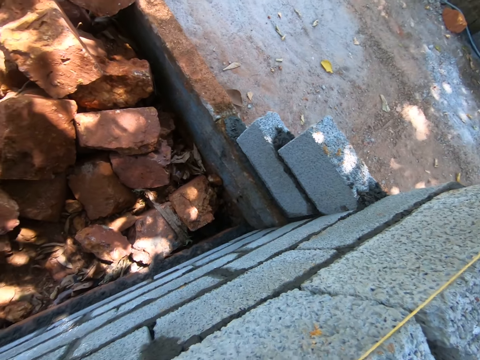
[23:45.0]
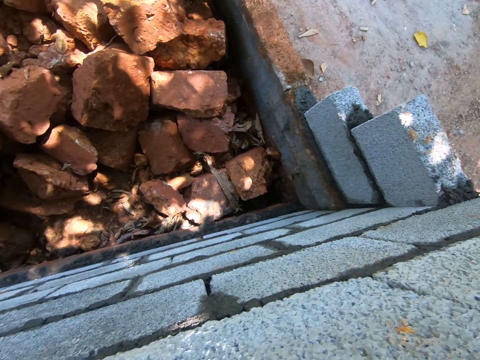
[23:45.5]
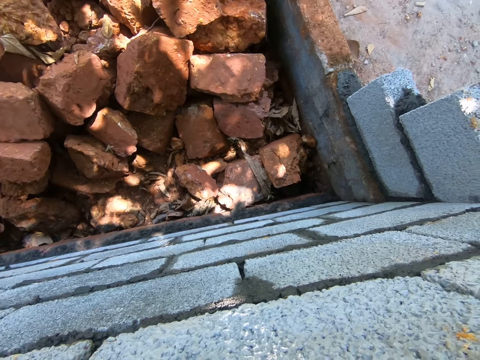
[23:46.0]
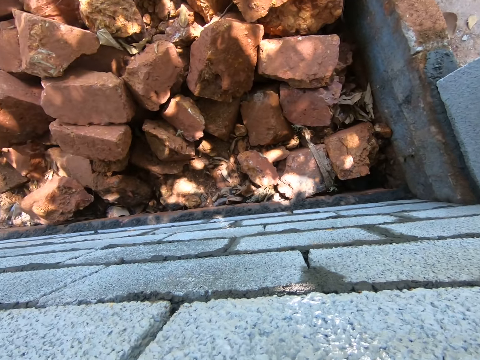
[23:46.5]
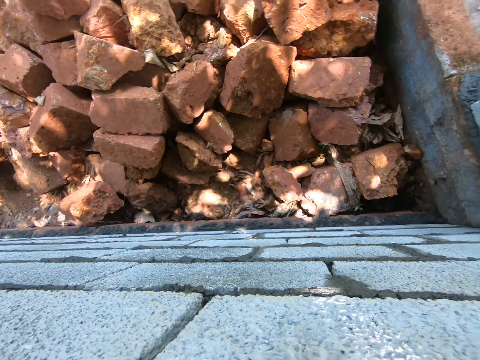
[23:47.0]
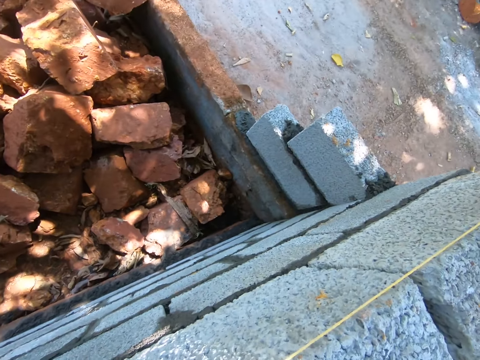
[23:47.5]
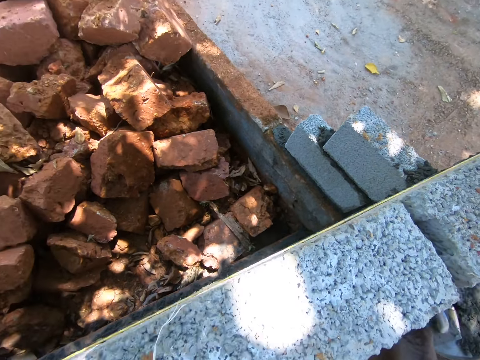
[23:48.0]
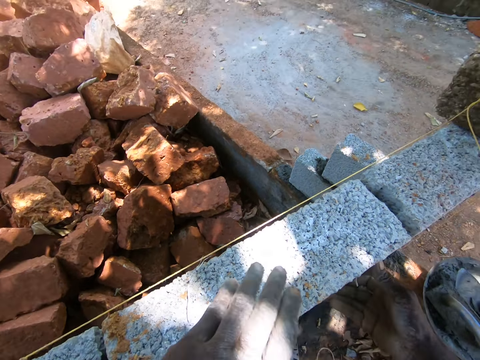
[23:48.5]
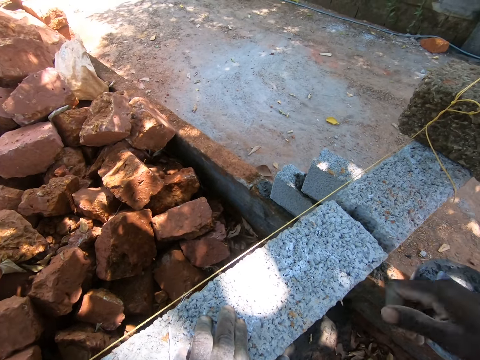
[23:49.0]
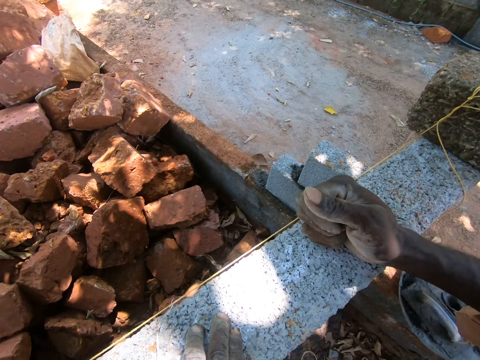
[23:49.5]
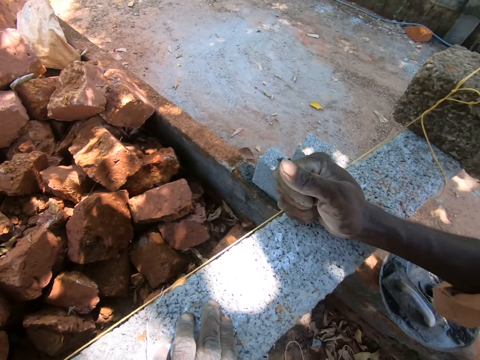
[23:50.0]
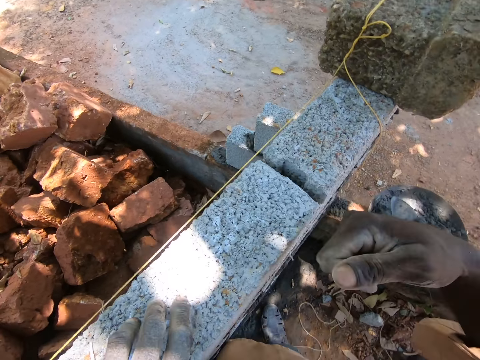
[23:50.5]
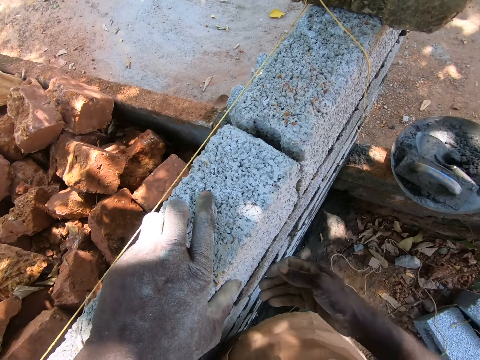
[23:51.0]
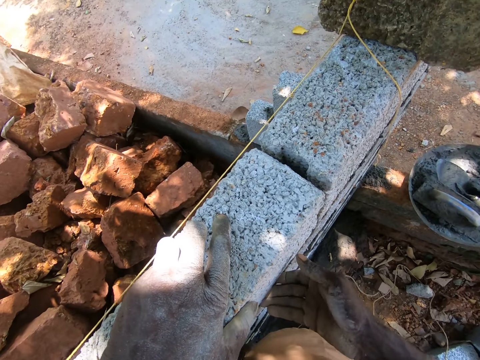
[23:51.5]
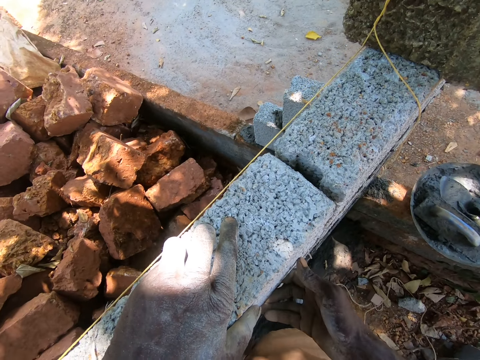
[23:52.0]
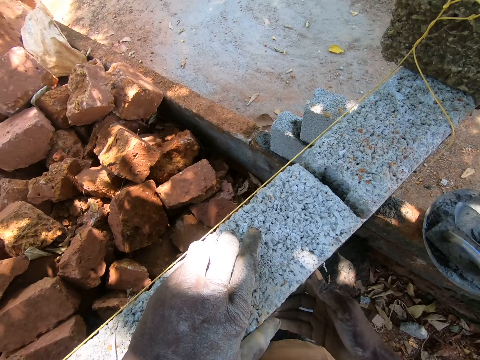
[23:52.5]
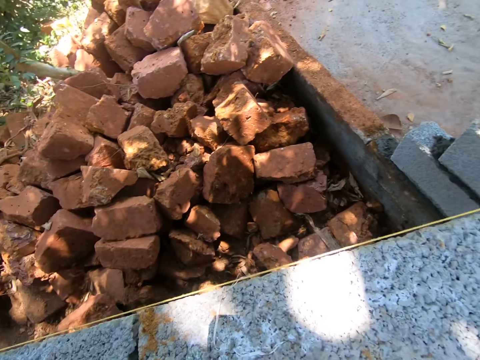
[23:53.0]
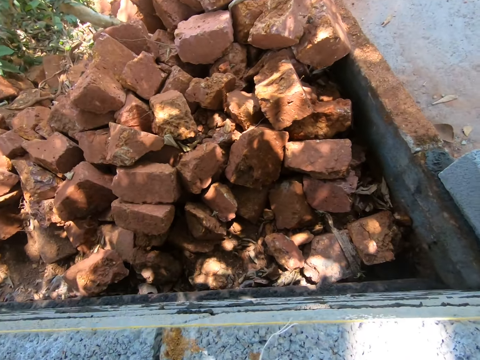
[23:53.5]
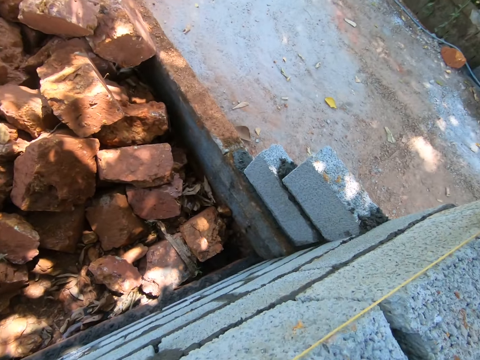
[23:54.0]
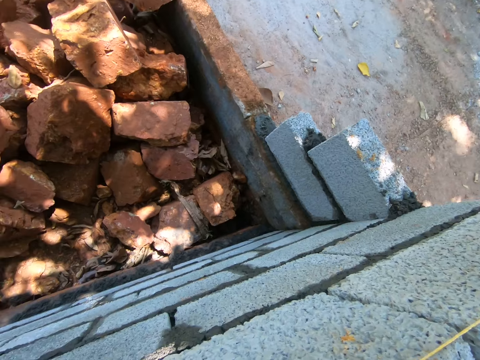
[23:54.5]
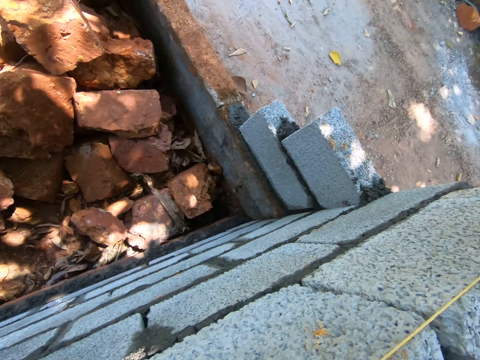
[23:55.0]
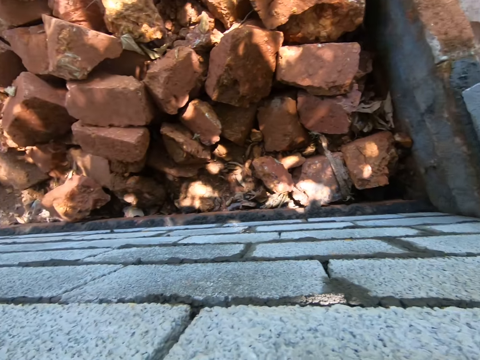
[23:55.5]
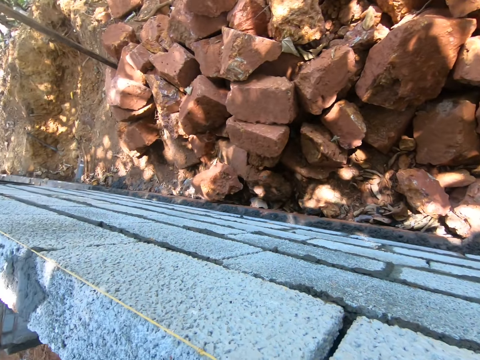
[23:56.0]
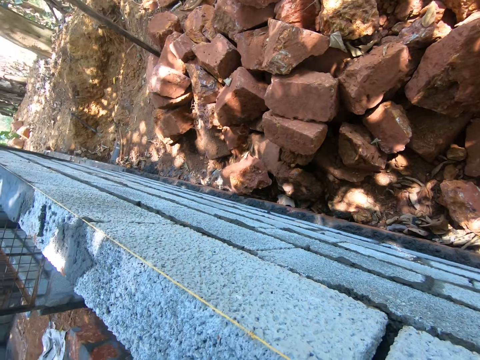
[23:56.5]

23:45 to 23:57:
The camera wearer looks at the brick. They hit the brick. They straighten the brick.

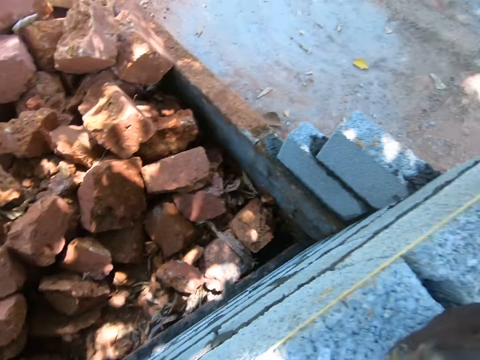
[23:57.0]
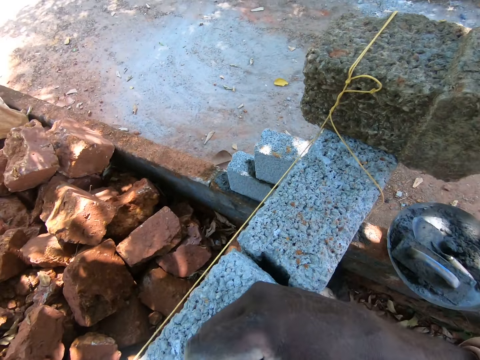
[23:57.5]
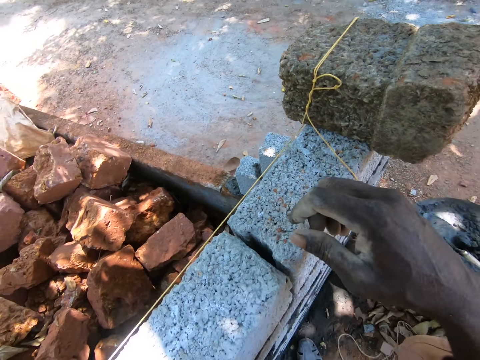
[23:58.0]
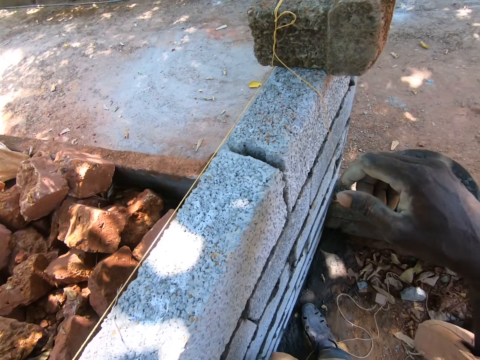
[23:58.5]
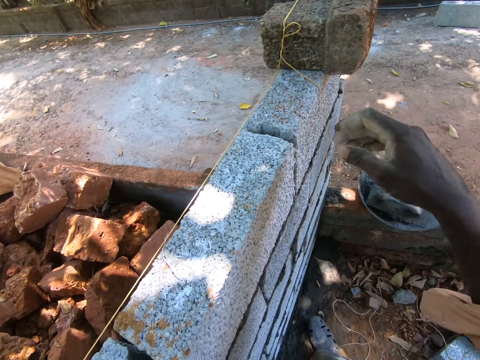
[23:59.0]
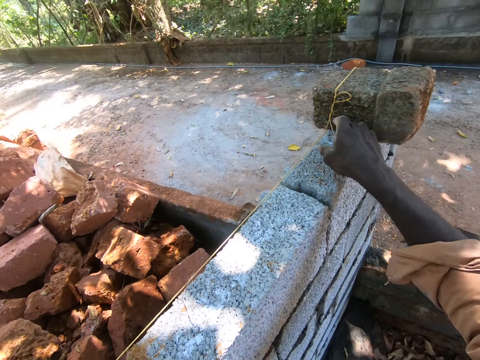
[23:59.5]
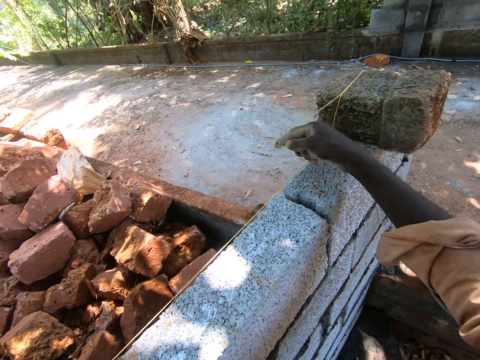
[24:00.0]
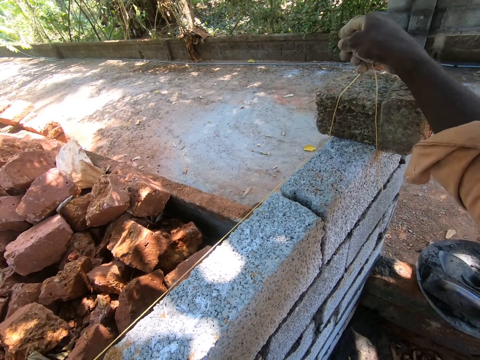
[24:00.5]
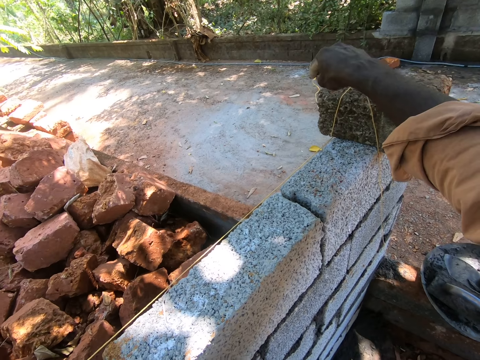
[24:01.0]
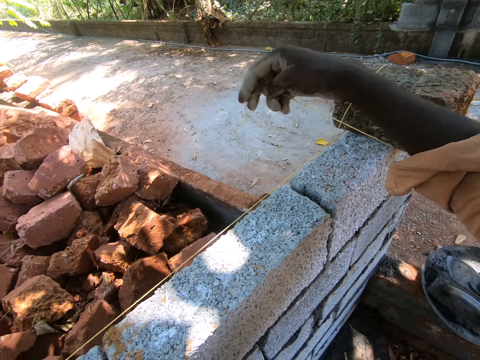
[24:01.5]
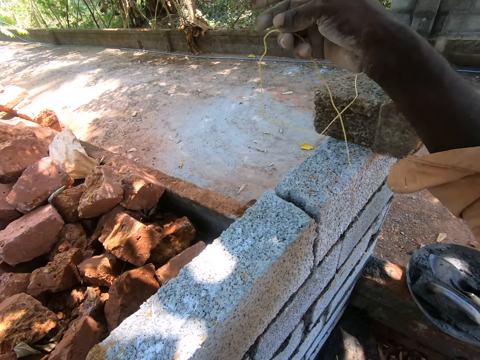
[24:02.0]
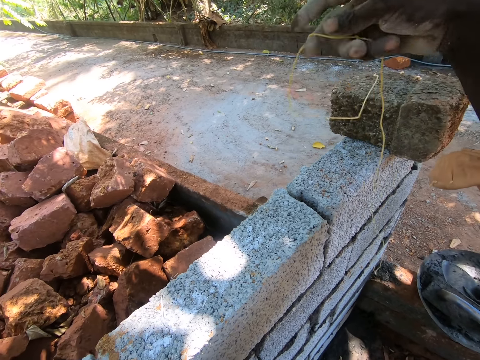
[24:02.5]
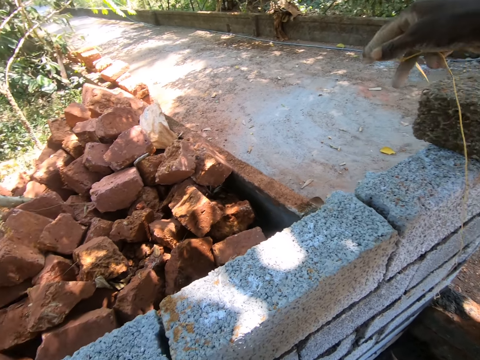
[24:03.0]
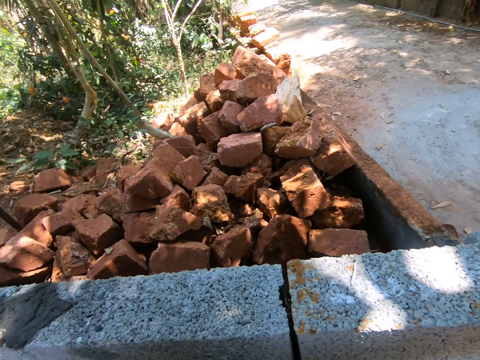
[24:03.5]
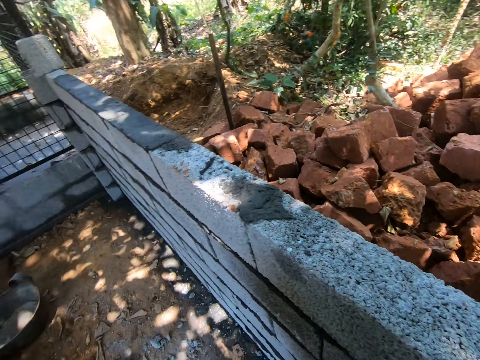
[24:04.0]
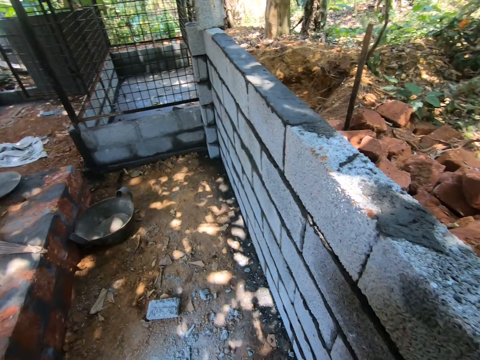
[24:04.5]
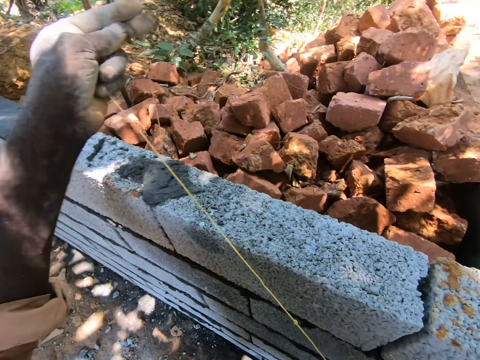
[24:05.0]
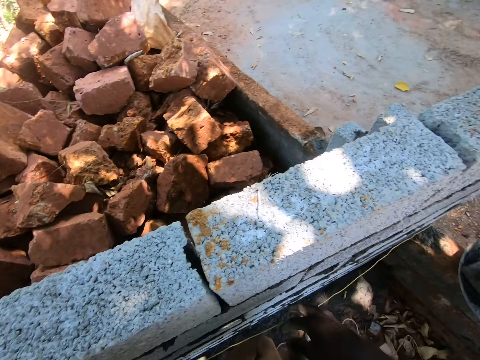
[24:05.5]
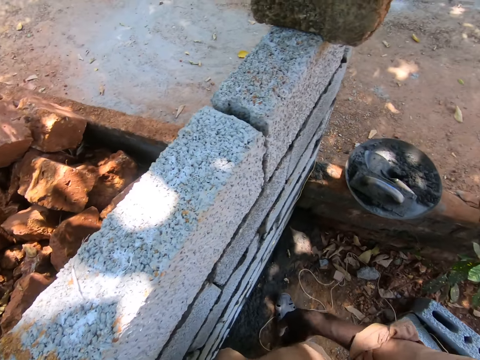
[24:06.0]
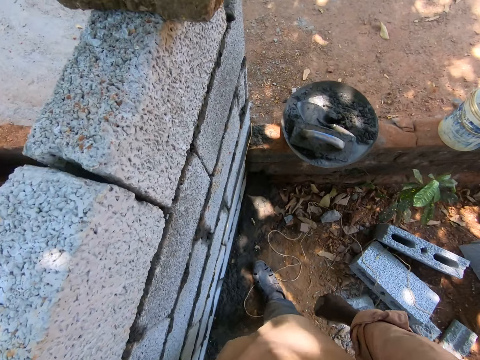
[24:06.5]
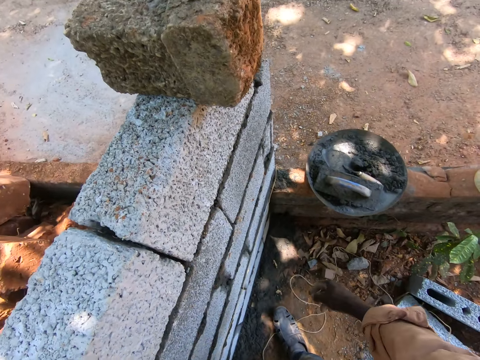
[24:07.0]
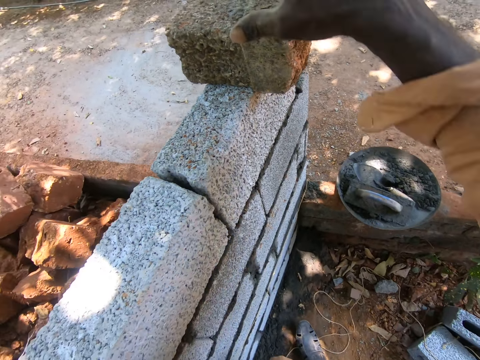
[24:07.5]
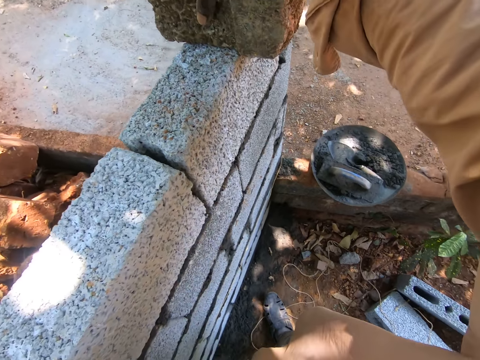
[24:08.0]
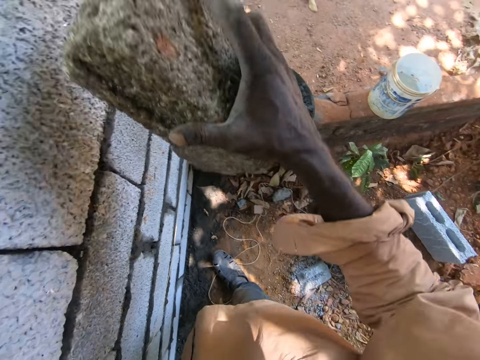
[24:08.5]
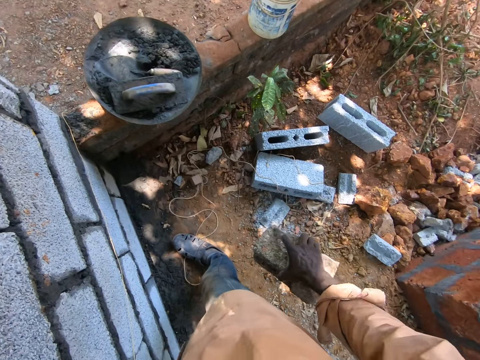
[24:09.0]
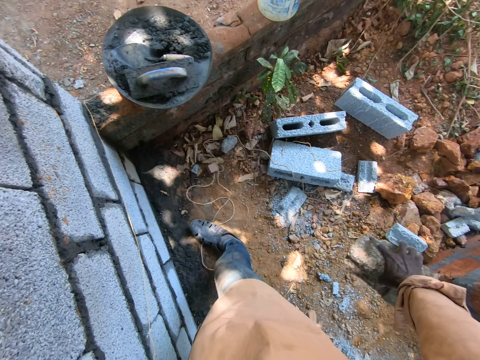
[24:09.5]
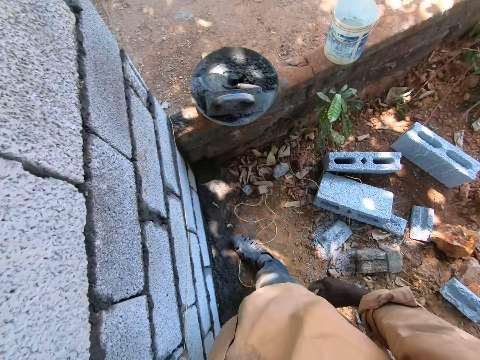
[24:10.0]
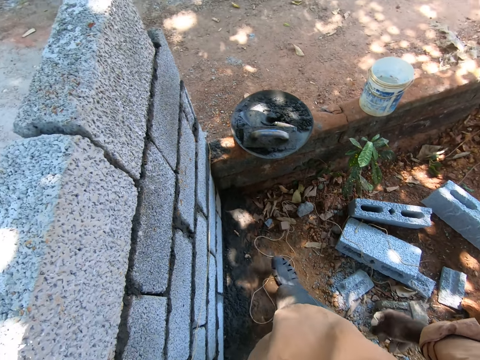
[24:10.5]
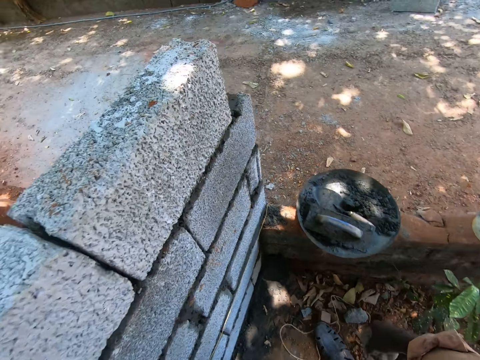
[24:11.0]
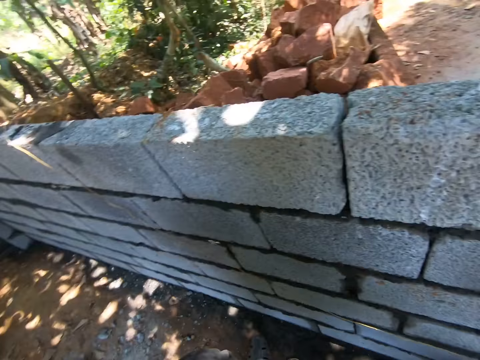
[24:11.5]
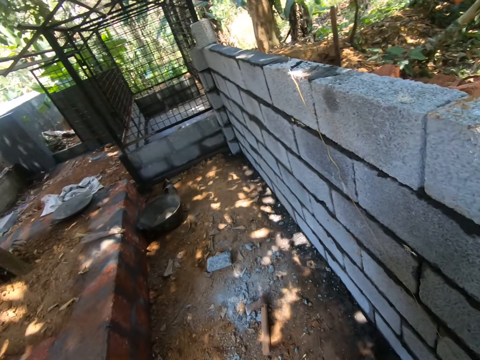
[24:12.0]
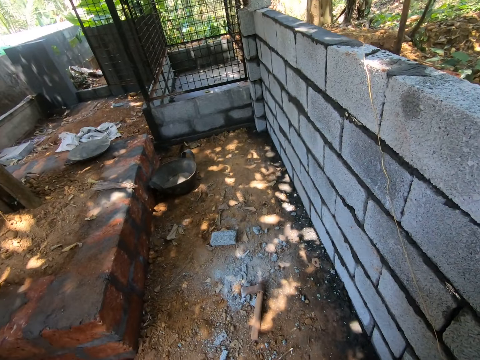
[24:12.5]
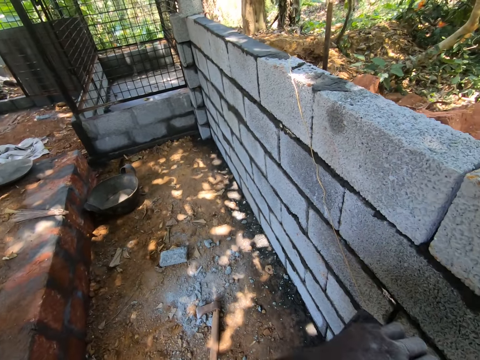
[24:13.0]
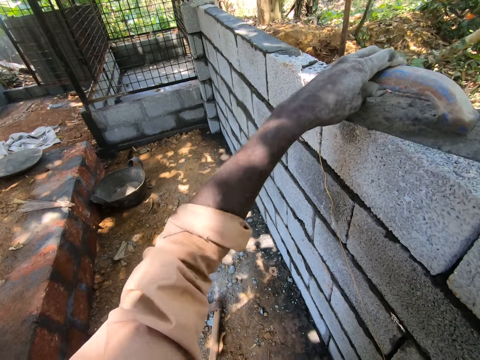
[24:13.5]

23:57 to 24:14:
The camera wearer pulls out a thread. They untie the rope. They pick up a brick or stone. They drop the stone on the ground. They look around.
